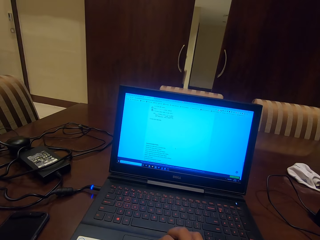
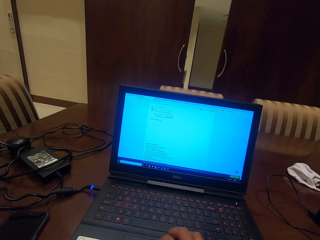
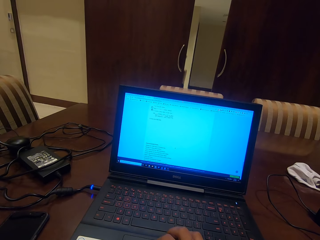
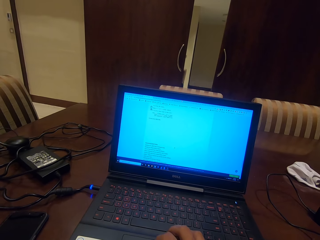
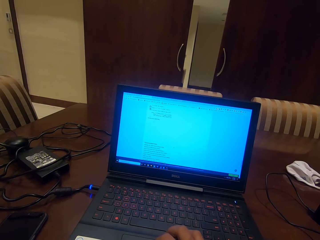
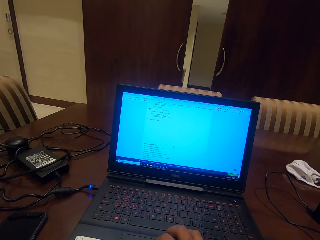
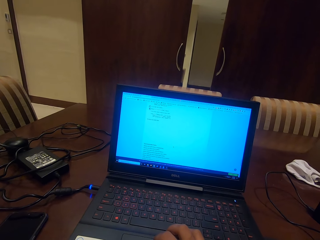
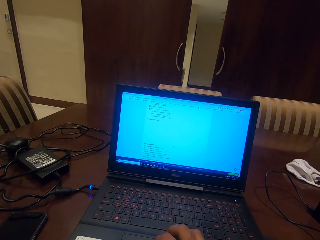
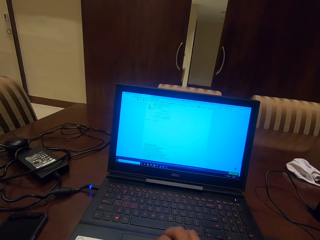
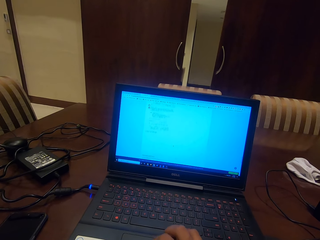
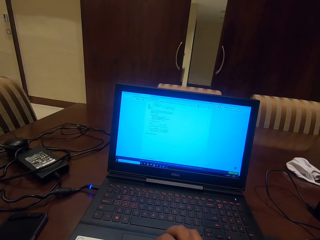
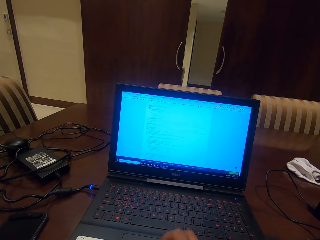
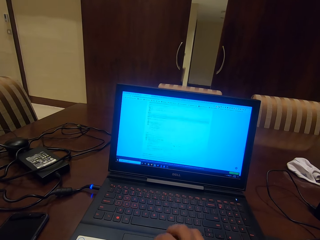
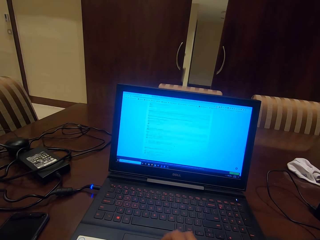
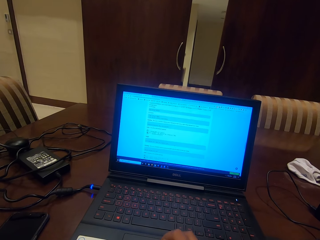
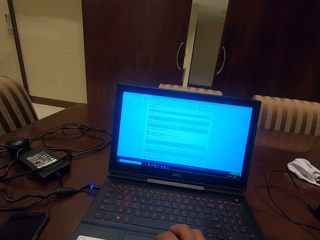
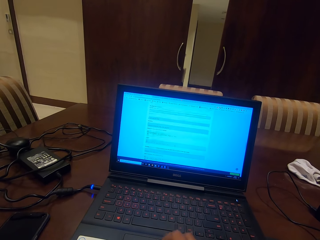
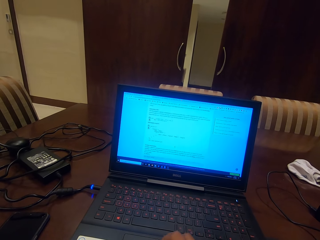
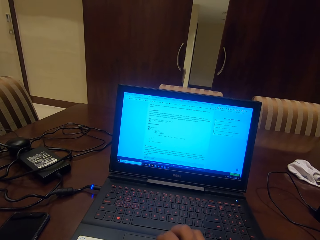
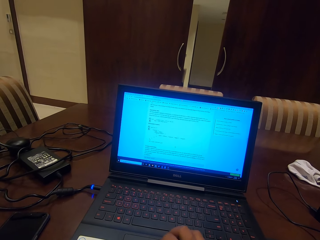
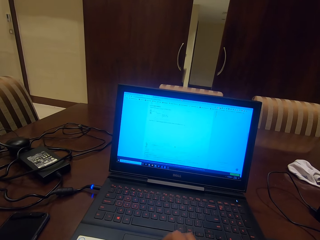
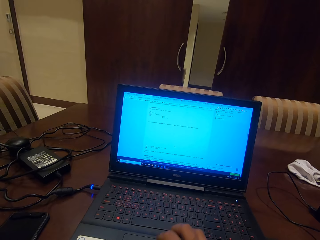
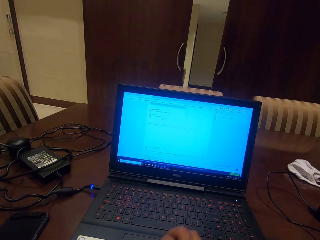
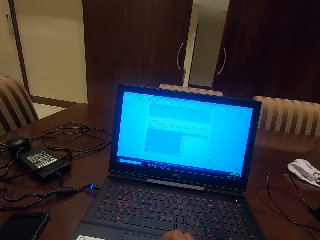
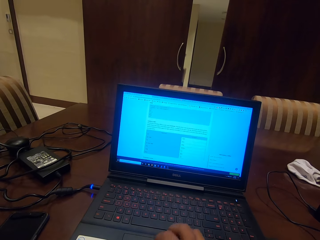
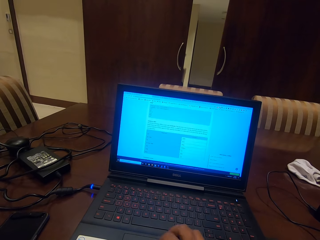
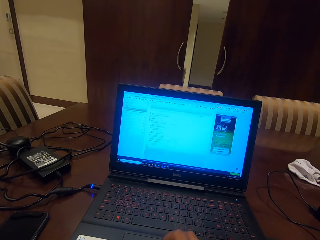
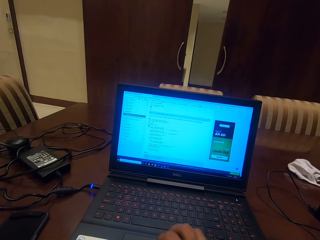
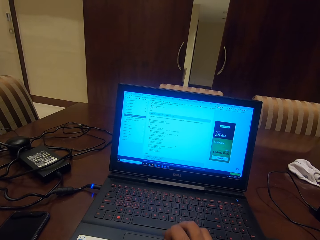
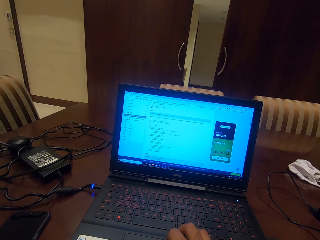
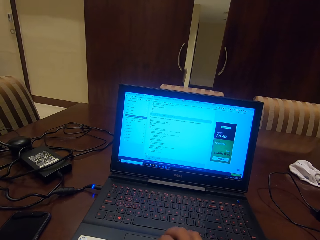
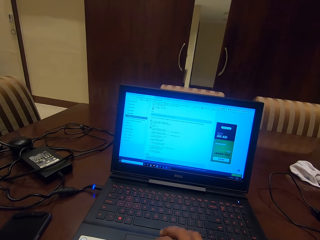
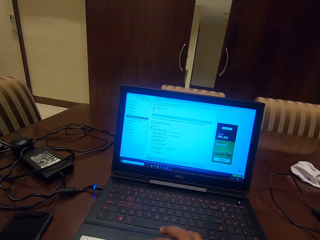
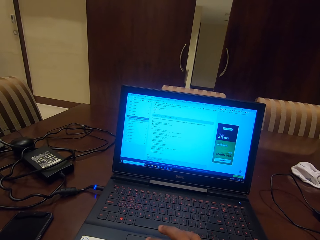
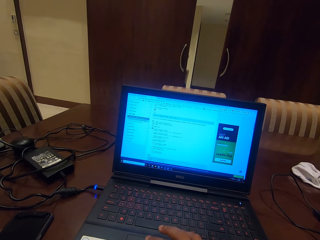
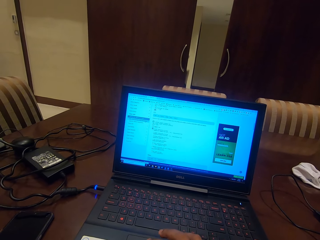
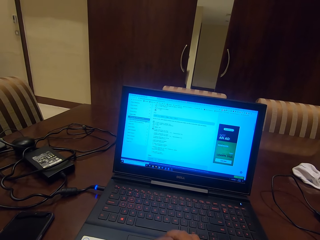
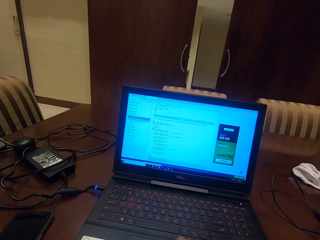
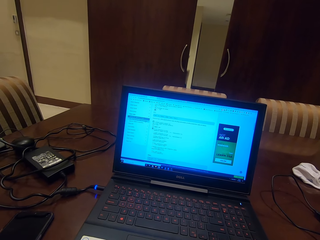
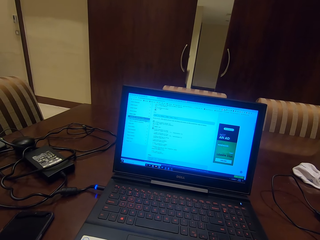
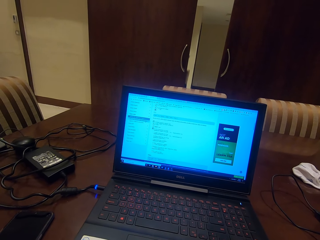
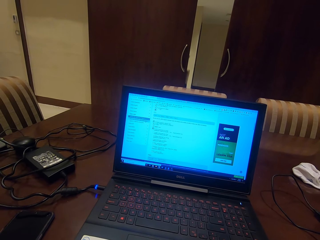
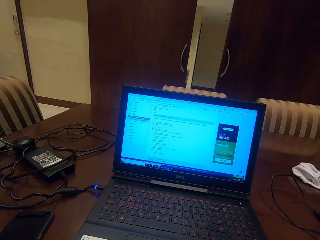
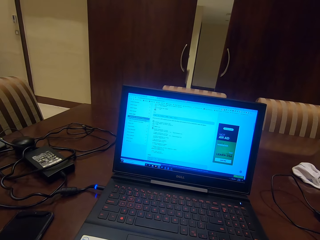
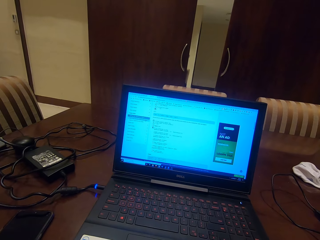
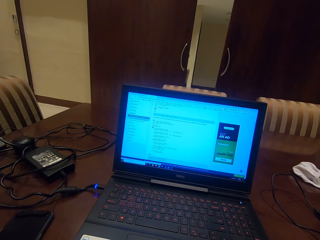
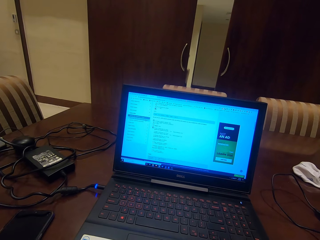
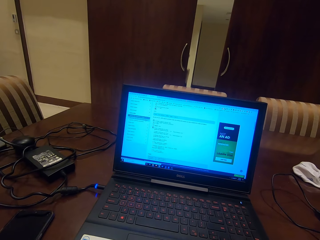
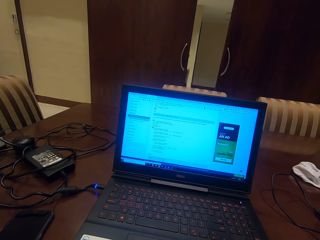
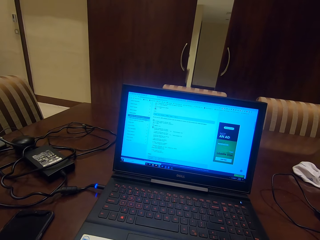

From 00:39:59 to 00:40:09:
The camera wearer scrolls up a page on a laptop. They read the page on the laptop.

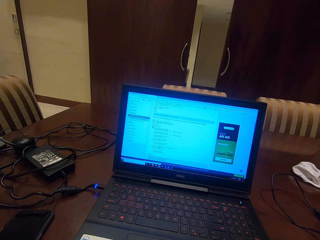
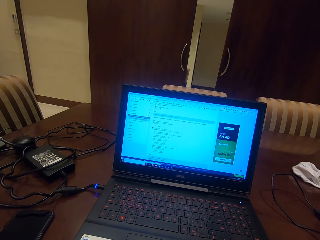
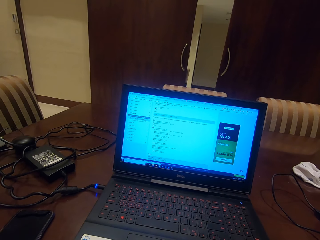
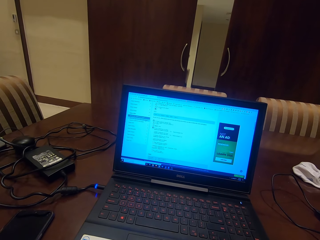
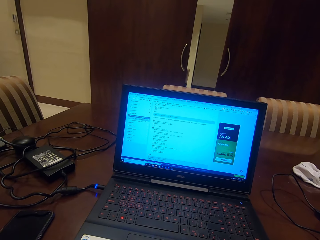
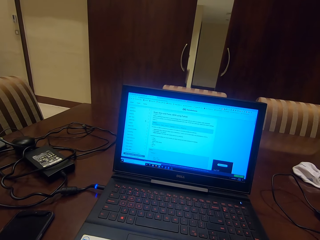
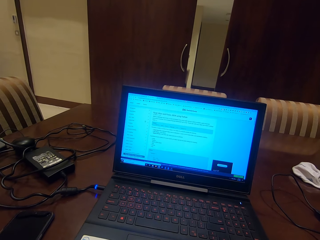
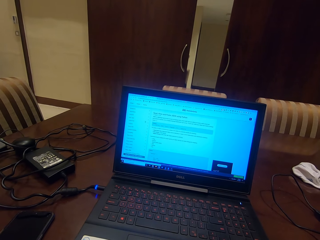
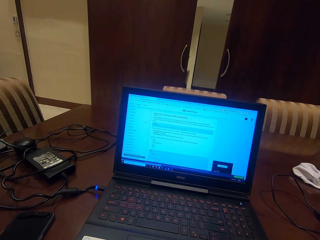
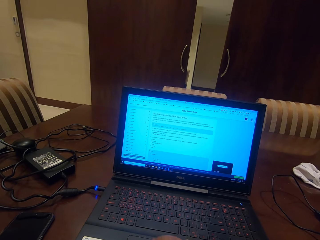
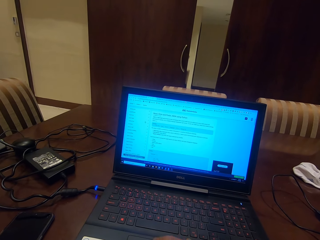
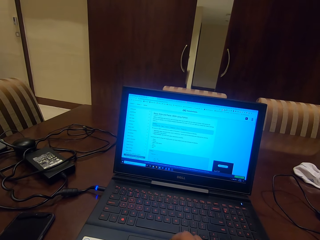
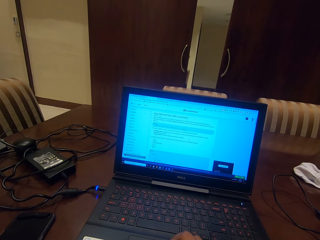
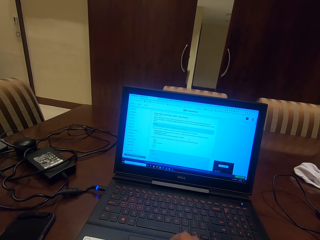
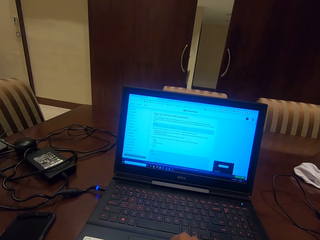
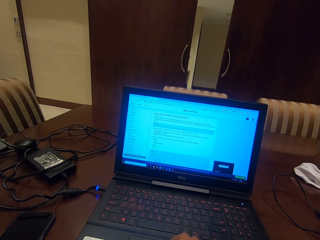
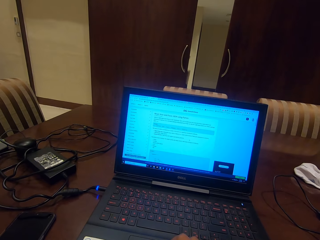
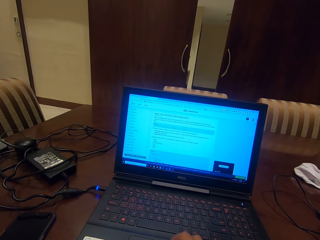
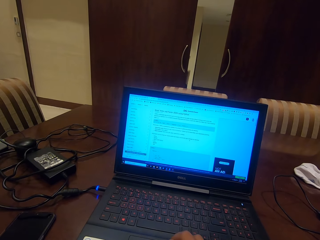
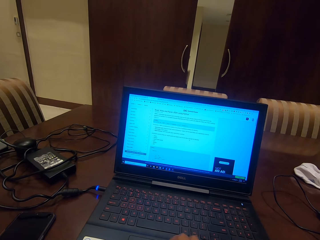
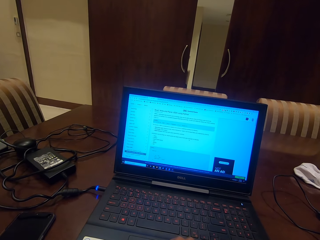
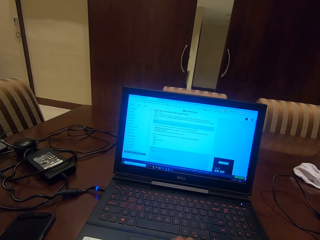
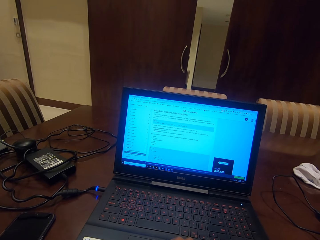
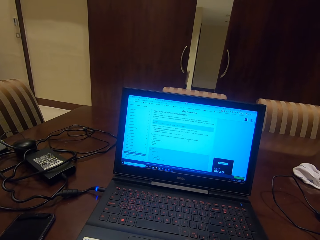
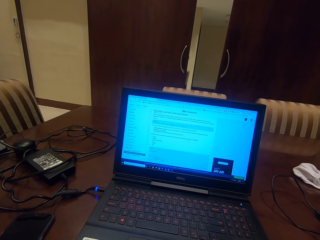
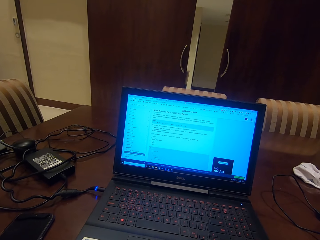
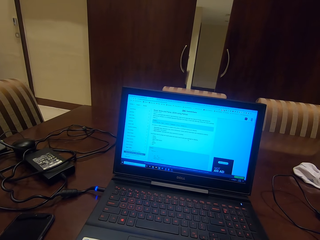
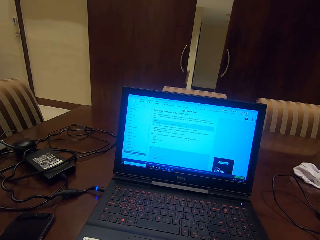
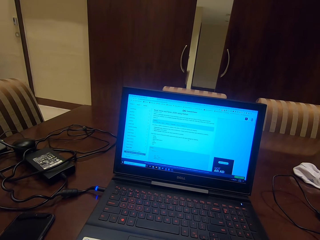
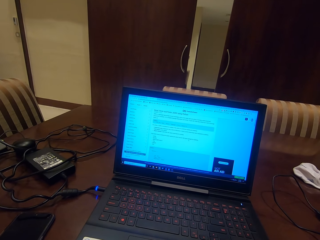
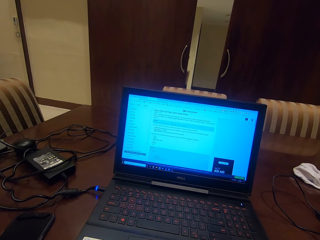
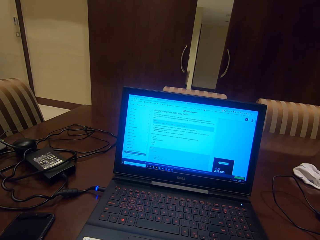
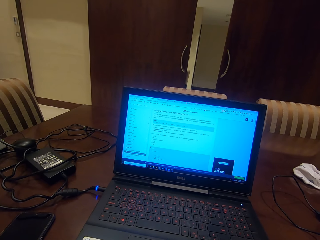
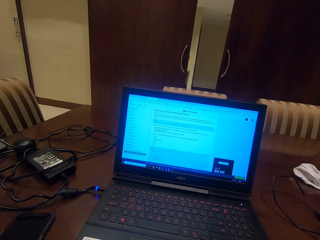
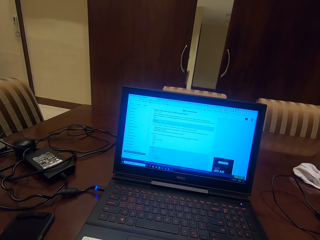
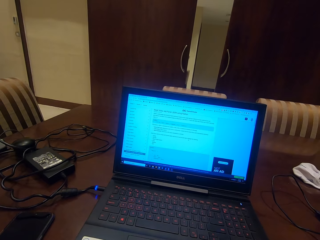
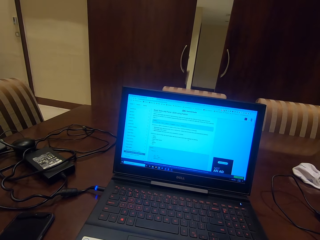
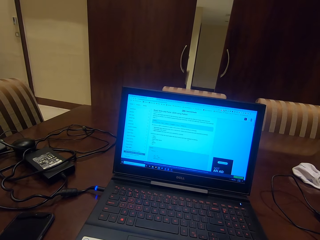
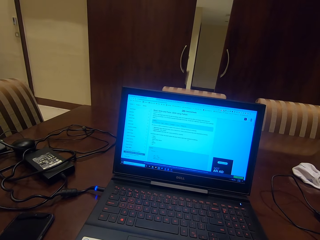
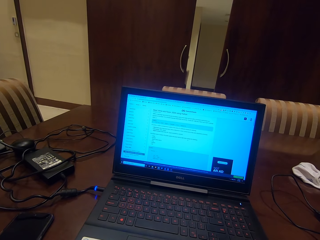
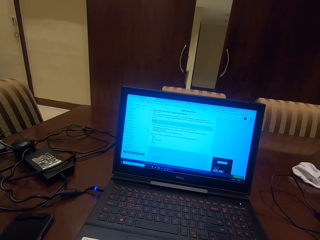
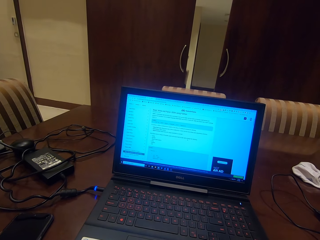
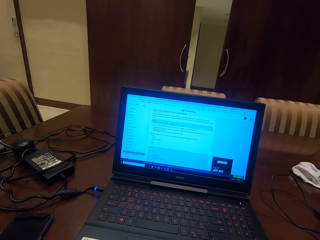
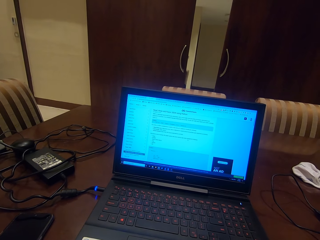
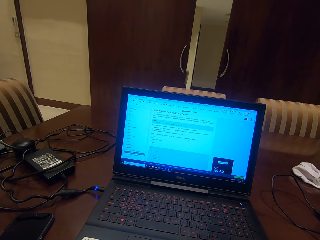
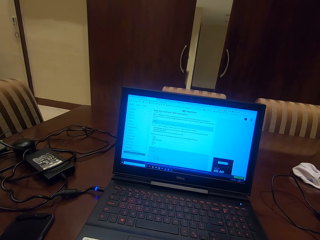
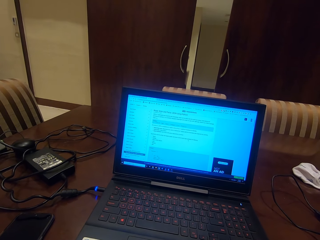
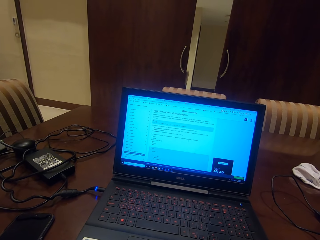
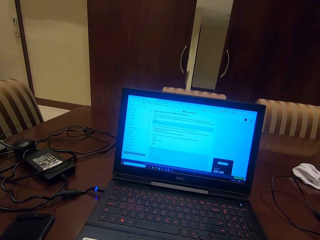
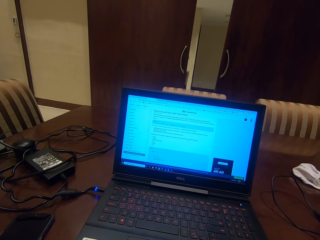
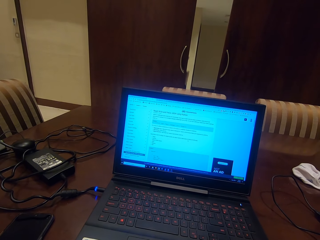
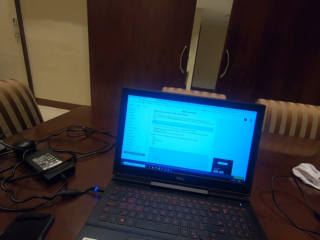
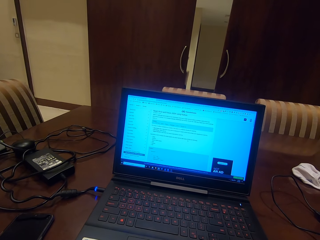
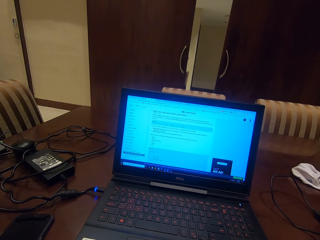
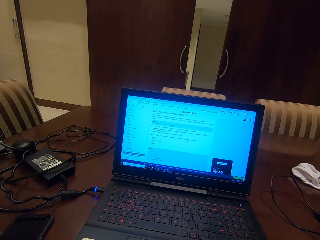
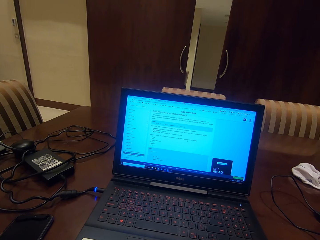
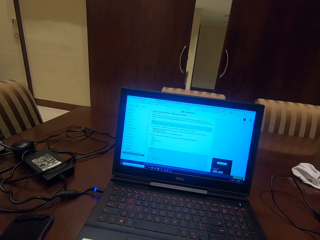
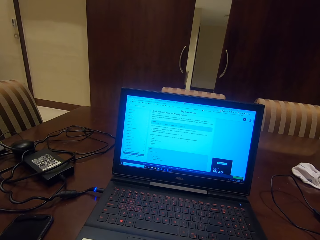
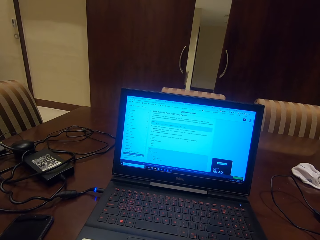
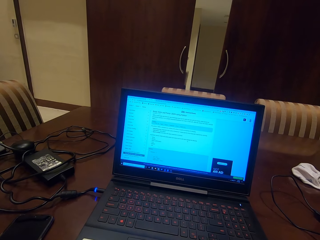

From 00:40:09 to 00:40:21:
The camera wearer scrolls up a page on a laptop. They scroll down a page on the laptop. They read a page on the laptop. They move their hand up.
